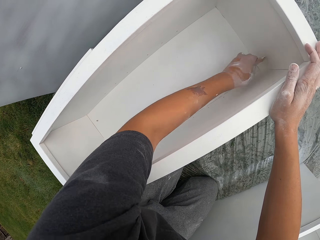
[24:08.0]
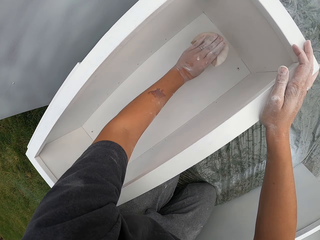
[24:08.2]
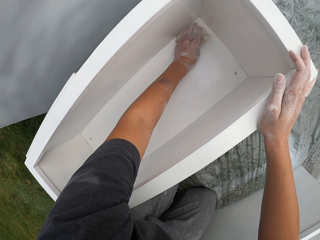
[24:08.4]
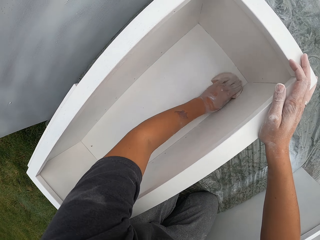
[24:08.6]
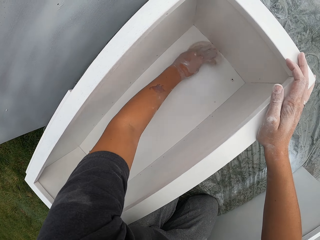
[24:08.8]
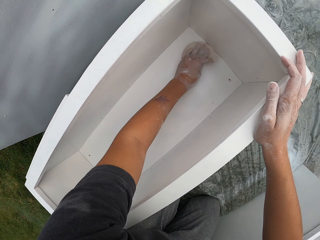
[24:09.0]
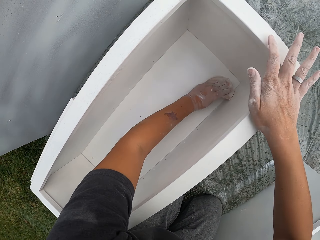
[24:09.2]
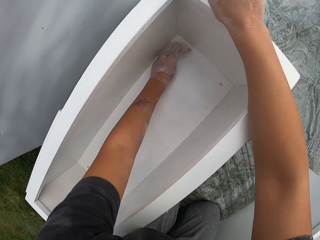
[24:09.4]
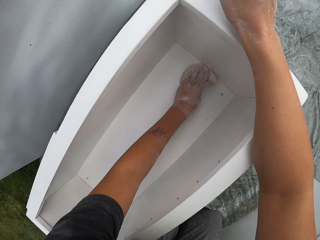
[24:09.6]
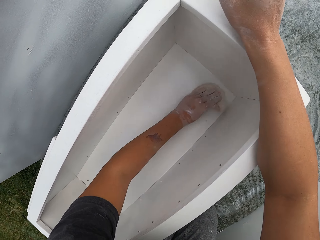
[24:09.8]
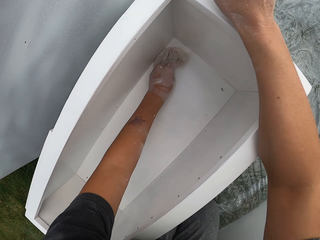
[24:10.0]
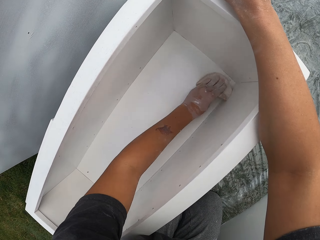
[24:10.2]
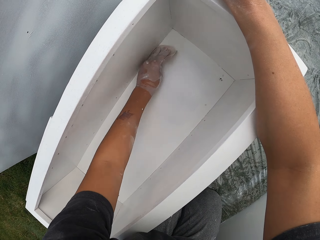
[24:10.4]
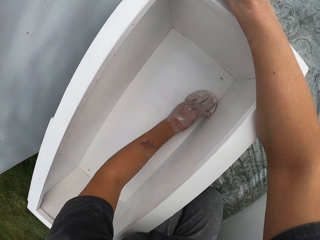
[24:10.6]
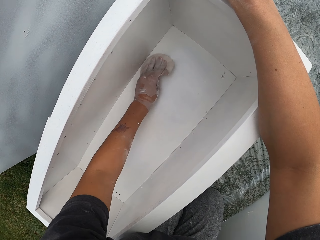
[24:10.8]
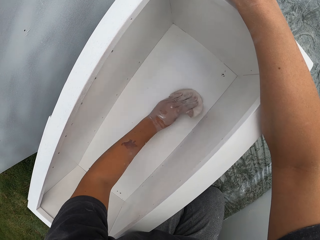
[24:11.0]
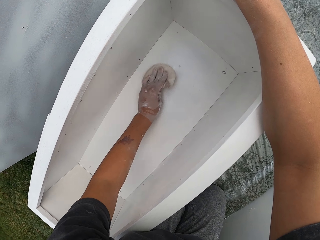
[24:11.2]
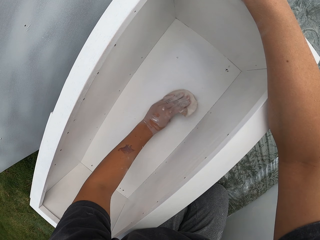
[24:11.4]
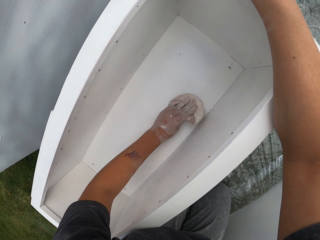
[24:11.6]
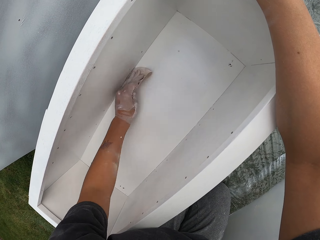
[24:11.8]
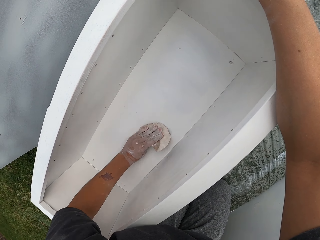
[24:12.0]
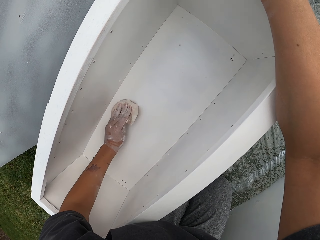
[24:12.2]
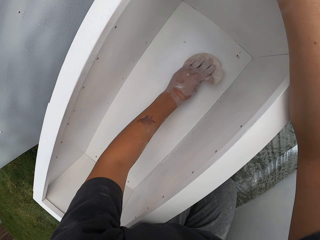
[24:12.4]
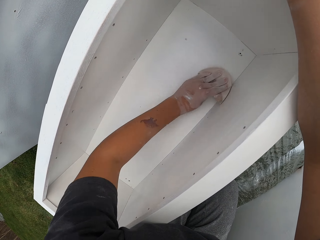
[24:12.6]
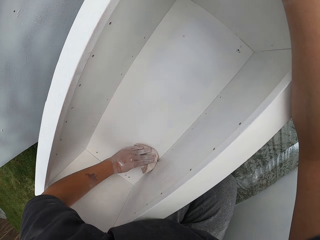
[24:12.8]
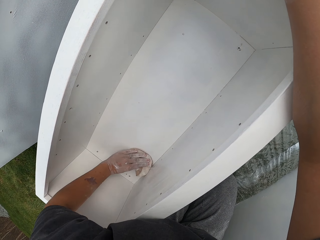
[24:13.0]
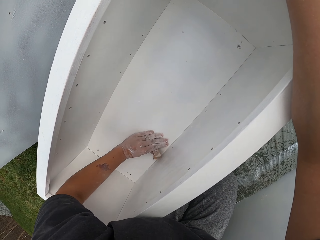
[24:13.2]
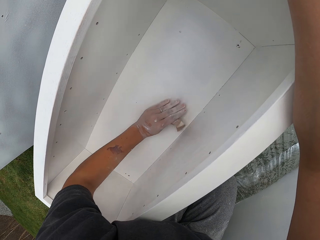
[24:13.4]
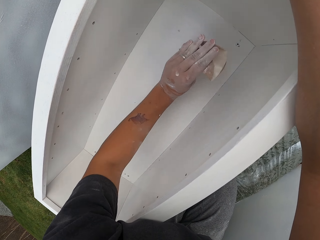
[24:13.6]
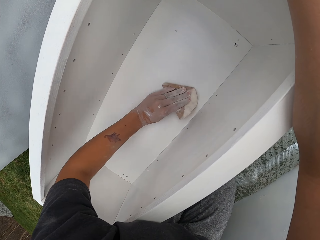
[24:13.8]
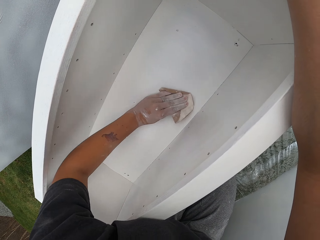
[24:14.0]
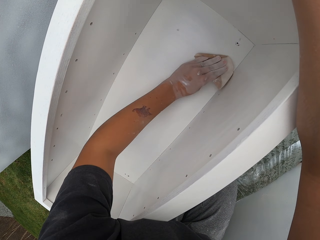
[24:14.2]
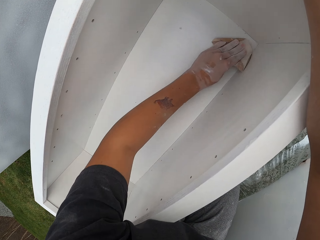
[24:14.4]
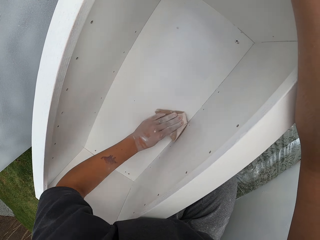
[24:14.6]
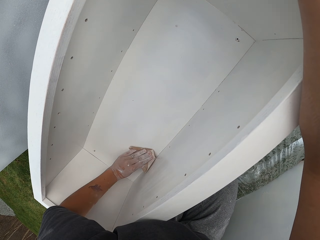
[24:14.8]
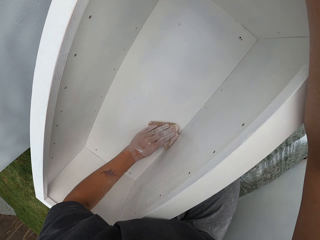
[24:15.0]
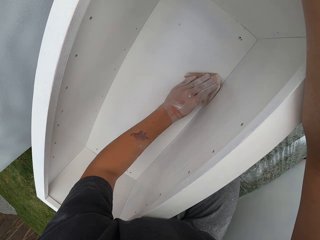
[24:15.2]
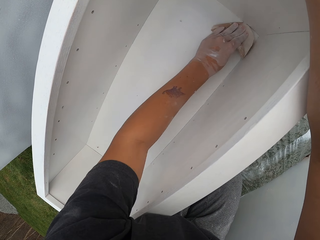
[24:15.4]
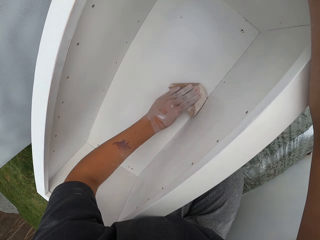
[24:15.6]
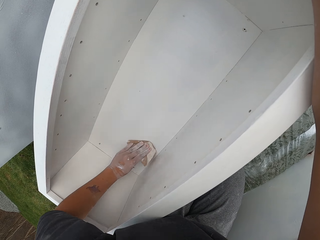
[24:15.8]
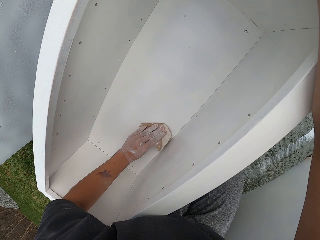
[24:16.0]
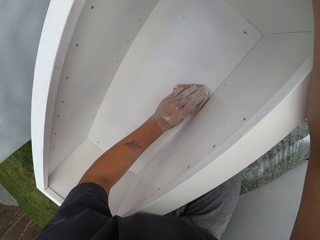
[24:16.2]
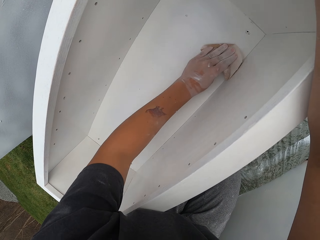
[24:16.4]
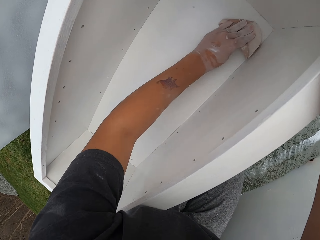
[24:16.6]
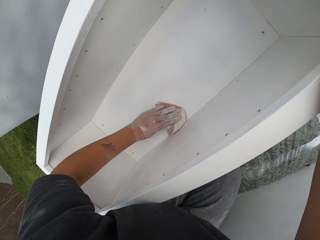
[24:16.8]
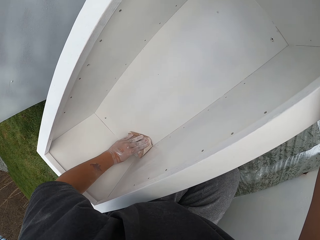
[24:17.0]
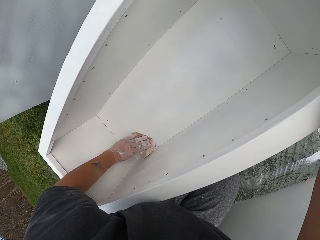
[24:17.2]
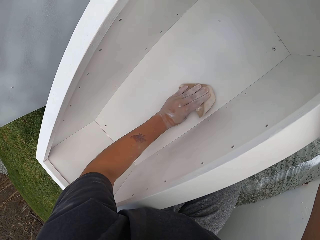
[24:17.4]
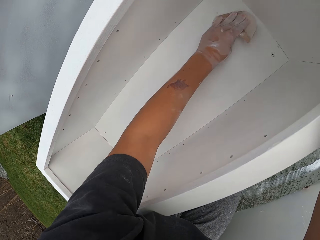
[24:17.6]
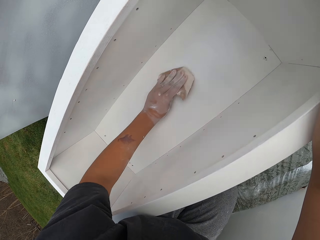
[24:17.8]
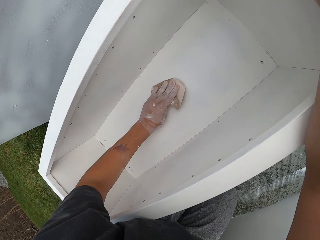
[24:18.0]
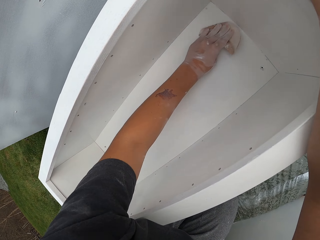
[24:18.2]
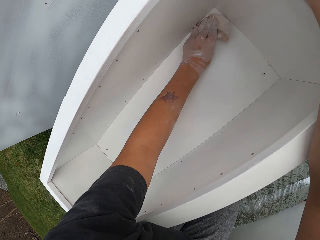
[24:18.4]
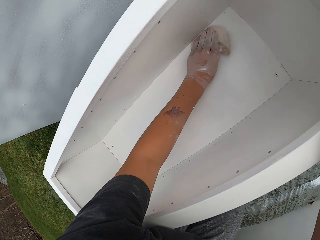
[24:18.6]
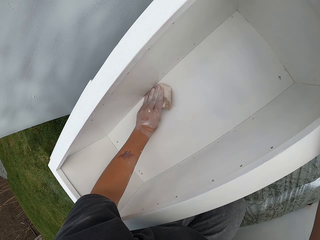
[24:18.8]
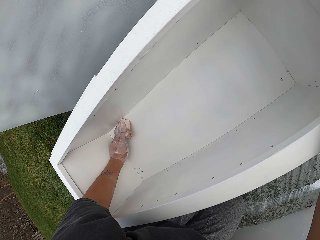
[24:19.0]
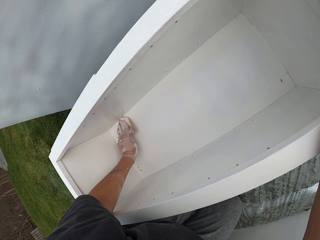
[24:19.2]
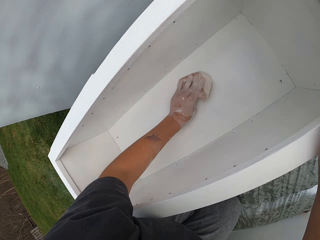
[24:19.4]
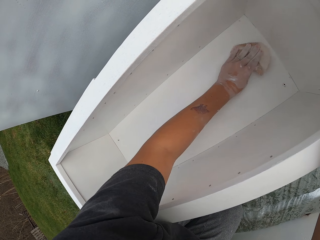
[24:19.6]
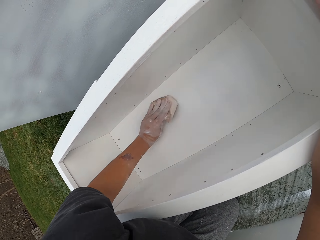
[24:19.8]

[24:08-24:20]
The camera wearer removes the right hand on the drawer. They hold the drawer with the right hand.

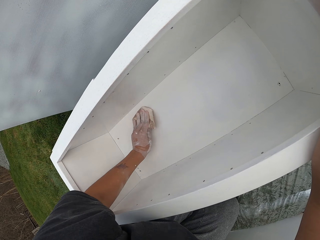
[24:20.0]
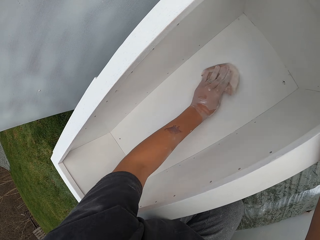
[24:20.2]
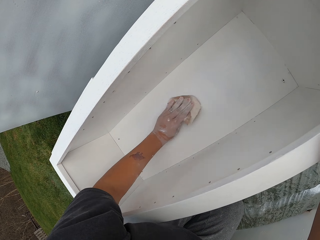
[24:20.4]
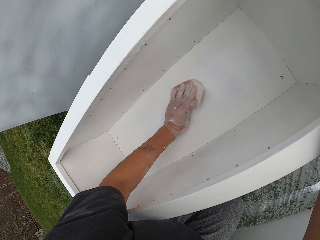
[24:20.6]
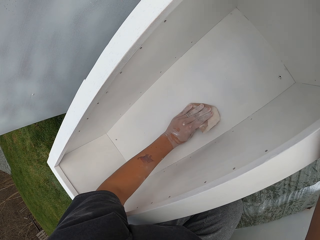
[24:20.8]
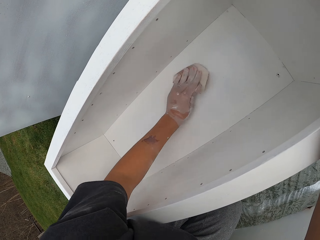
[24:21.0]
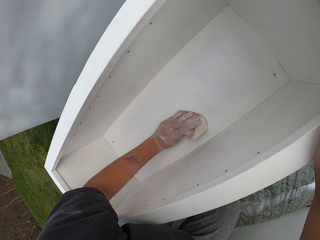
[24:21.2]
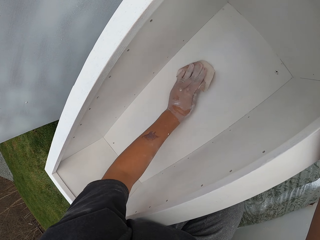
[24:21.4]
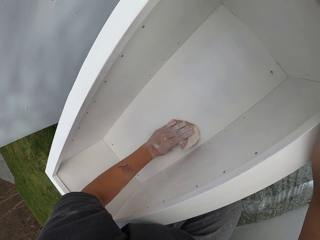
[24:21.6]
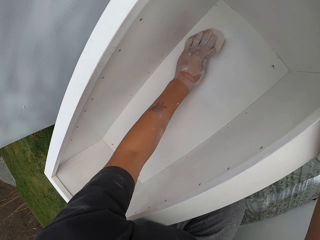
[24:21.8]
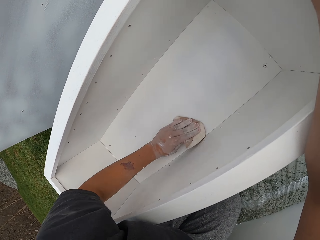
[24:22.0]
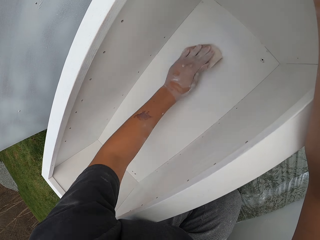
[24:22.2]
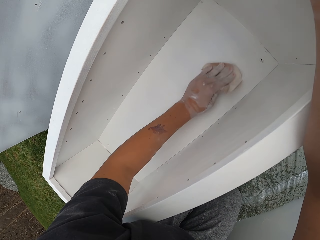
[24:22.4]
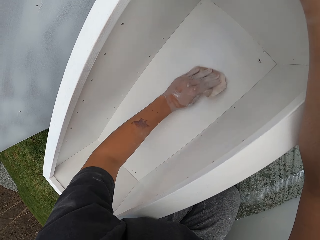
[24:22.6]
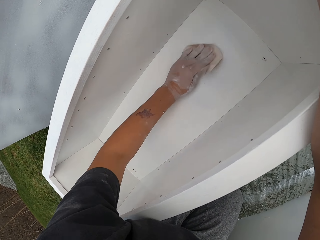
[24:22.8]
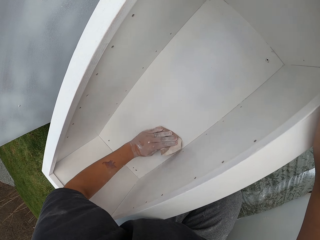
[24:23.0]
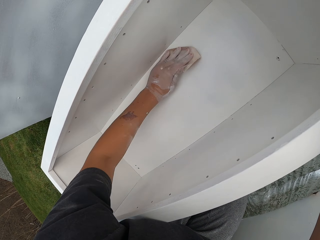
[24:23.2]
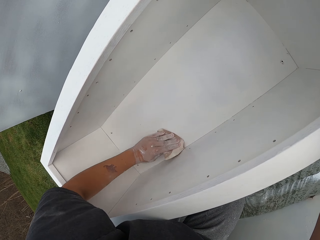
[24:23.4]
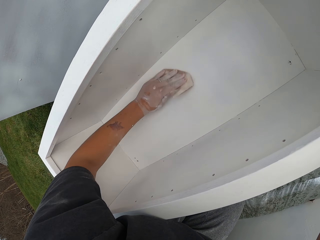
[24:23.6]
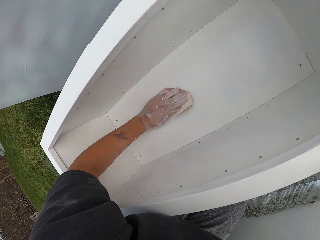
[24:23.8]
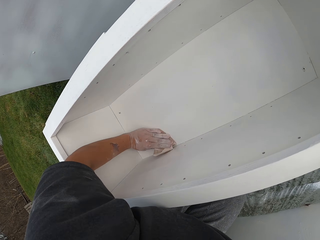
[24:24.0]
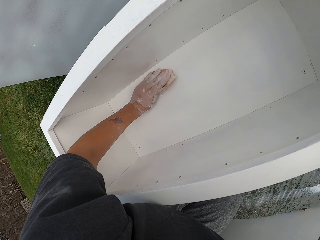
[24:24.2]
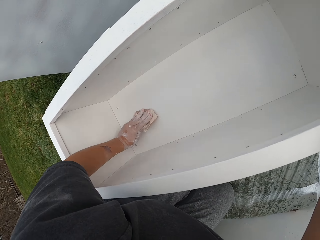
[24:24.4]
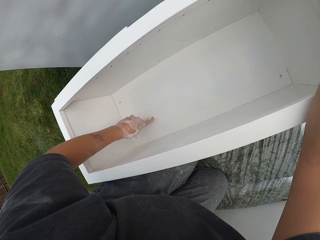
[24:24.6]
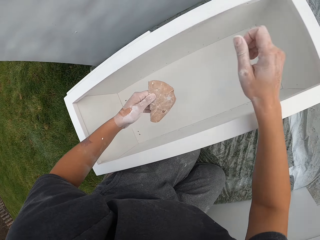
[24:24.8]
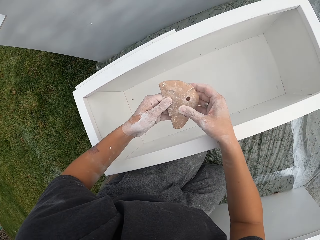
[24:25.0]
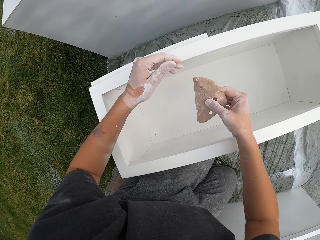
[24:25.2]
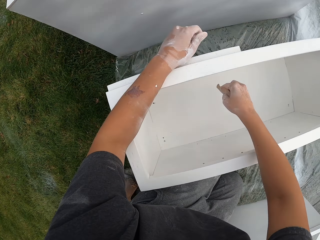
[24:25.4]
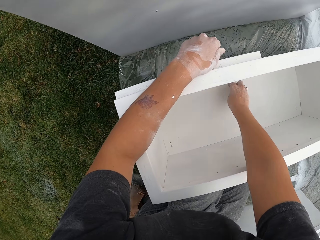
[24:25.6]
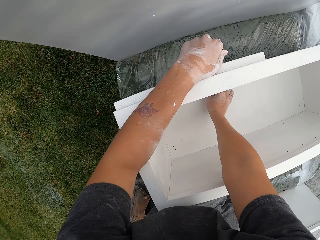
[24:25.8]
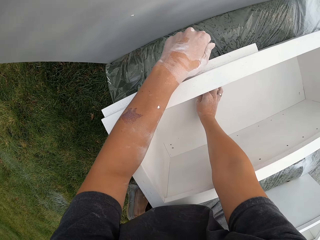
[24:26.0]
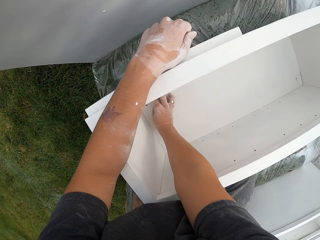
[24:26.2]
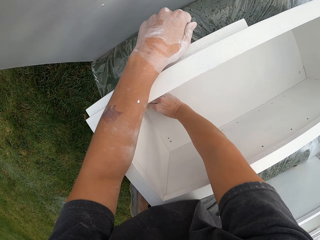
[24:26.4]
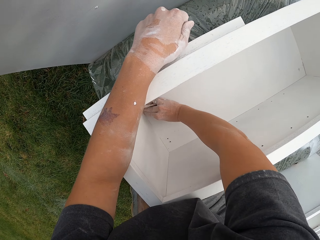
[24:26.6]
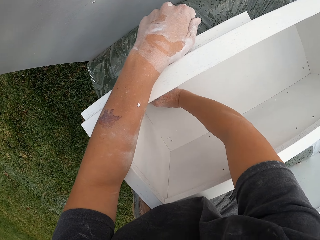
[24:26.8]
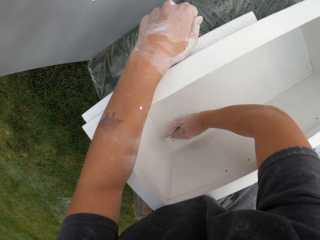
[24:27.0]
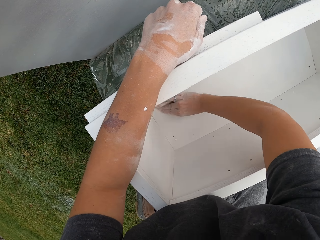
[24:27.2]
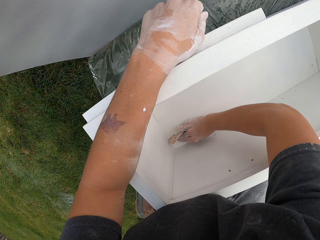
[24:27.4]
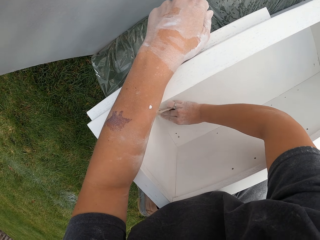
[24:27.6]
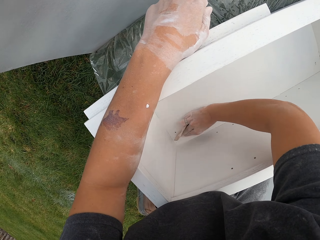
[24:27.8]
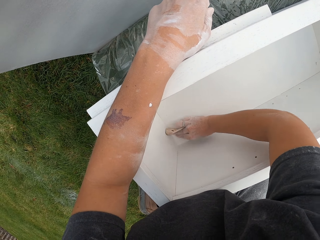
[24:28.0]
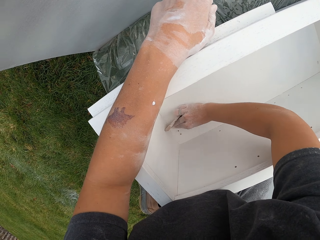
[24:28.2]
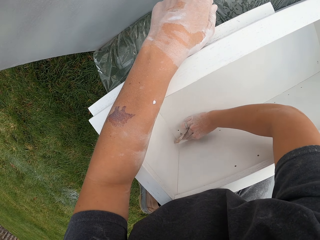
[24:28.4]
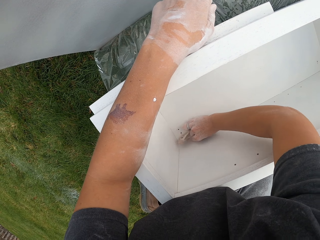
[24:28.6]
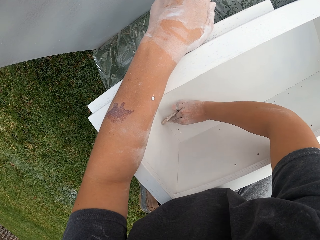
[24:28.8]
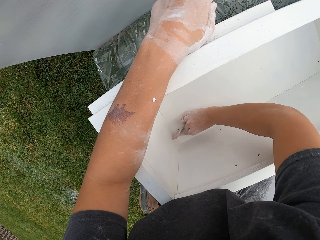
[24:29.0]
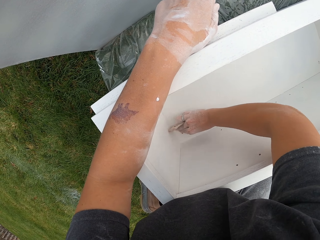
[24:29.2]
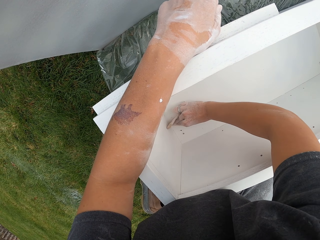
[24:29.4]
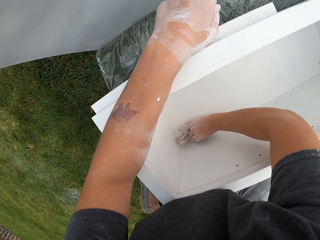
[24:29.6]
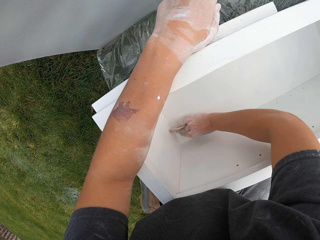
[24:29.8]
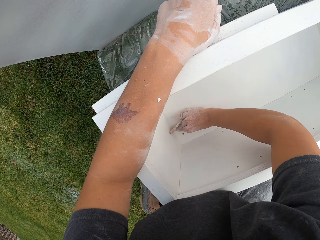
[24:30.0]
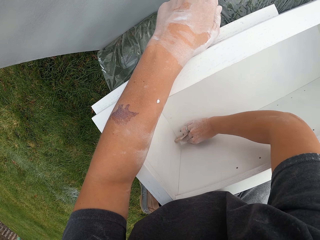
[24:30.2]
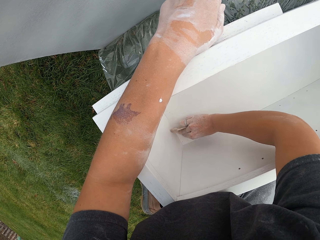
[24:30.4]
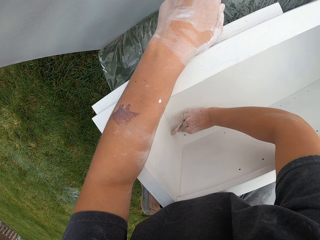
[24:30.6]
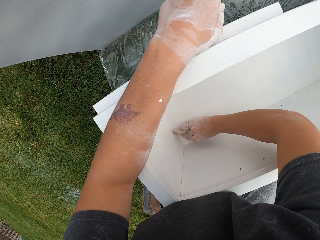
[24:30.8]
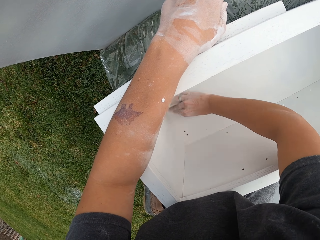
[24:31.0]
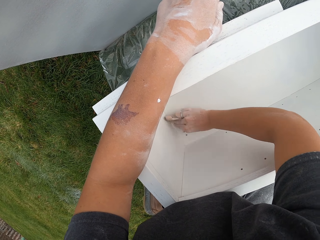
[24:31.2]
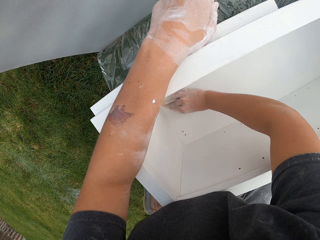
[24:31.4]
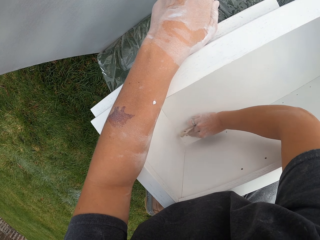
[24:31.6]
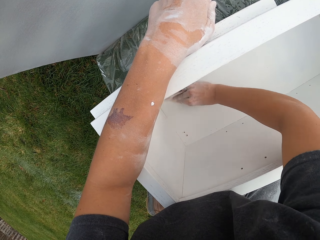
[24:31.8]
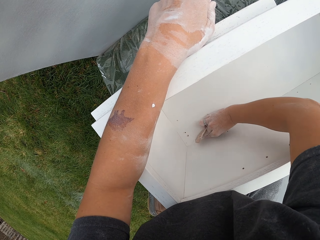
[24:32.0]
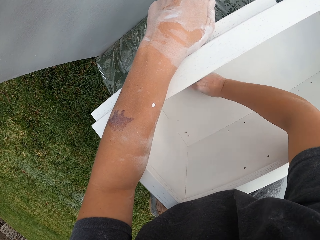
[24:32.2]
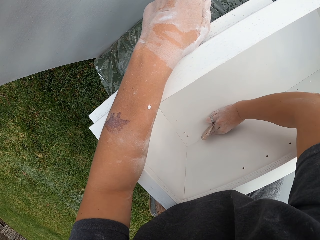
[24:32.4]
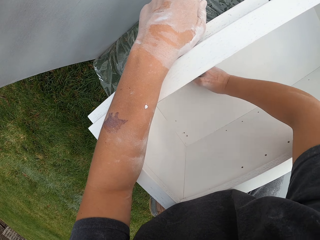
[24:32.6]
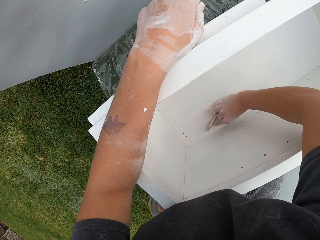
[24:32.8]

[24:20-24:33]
The camera wearer stops smoothing the drawer. He removes the right hand on the drawer. He exchanges the sand paper to the left hand. He adjusts a sander on his hands. He holds the drawer with the left hand. He smooths the drawer with the sand paper.
